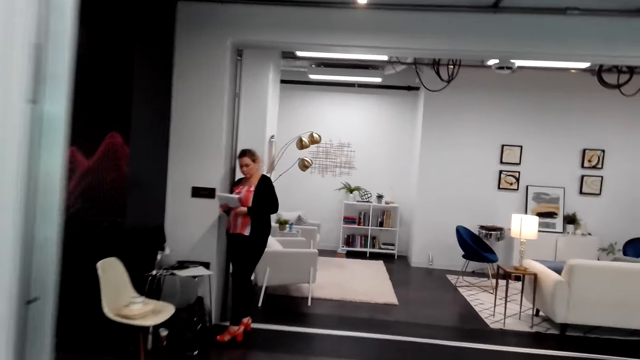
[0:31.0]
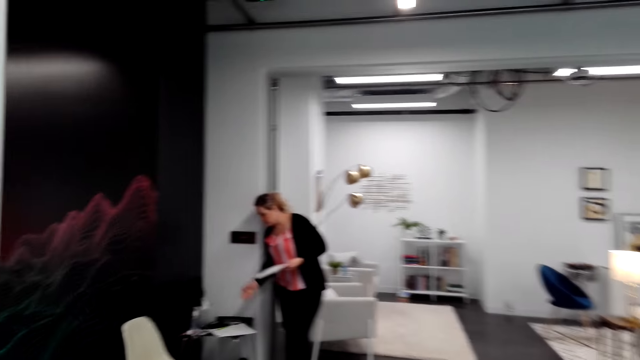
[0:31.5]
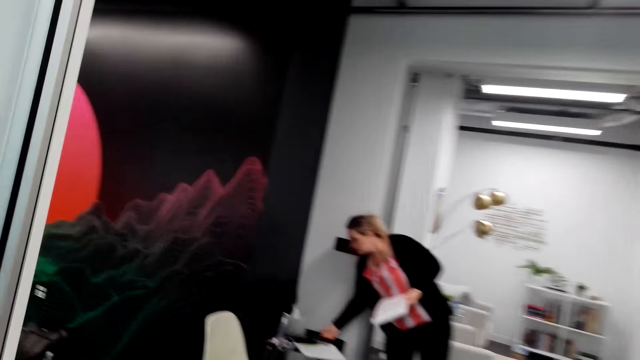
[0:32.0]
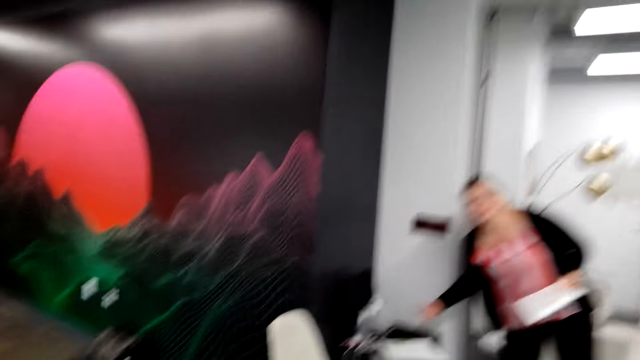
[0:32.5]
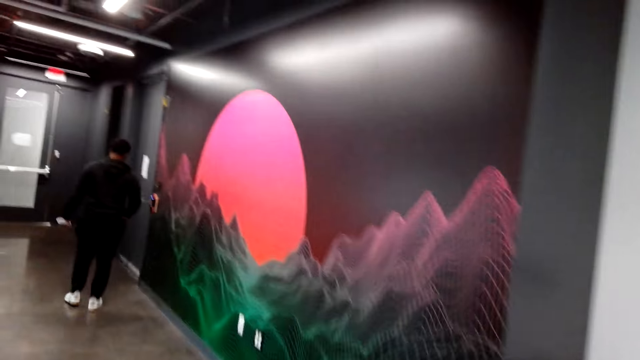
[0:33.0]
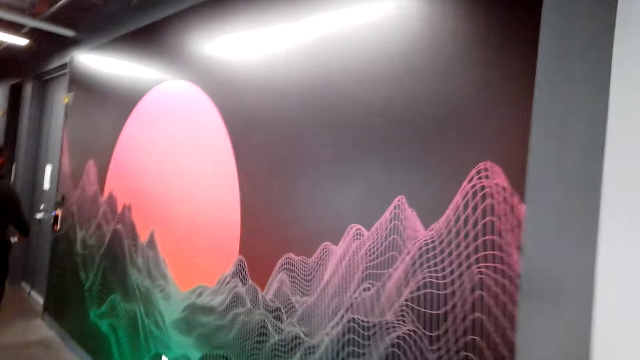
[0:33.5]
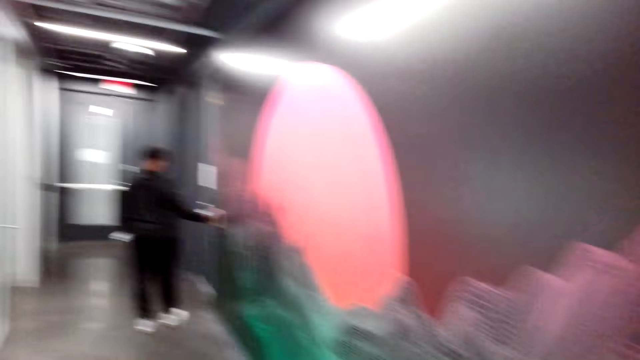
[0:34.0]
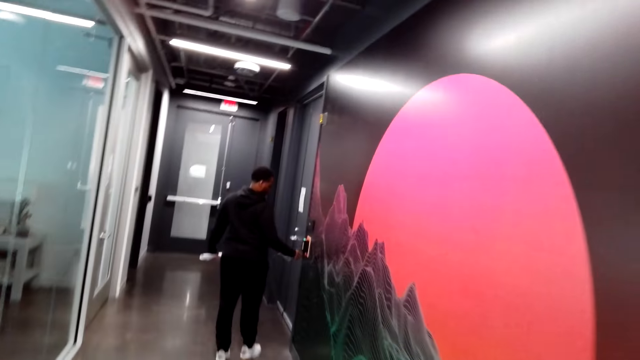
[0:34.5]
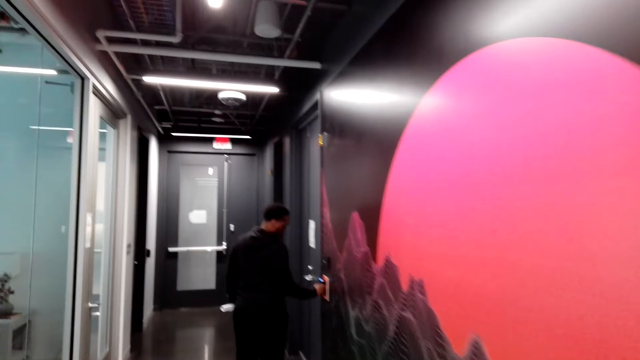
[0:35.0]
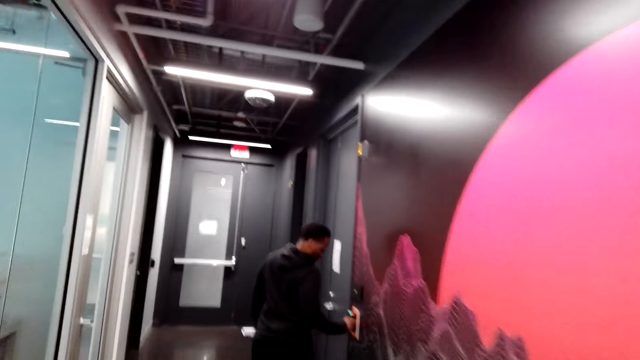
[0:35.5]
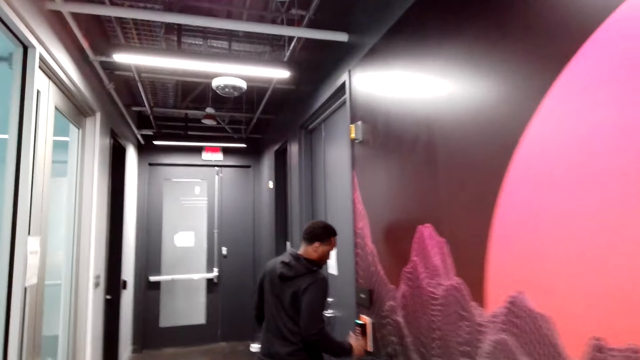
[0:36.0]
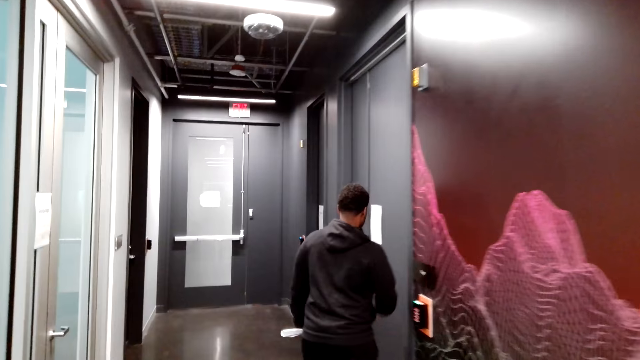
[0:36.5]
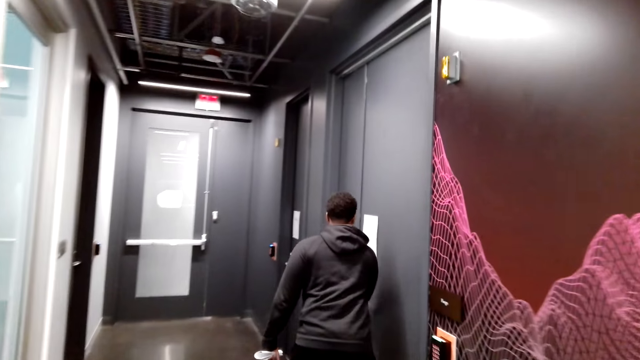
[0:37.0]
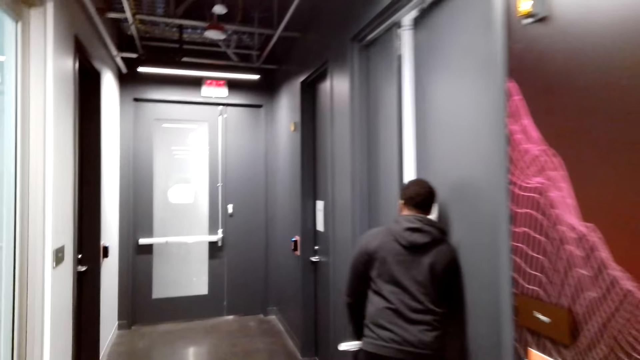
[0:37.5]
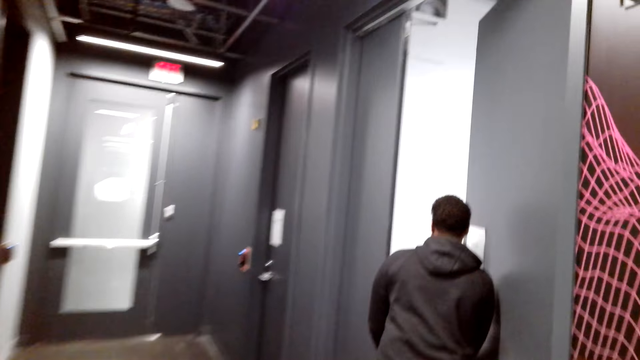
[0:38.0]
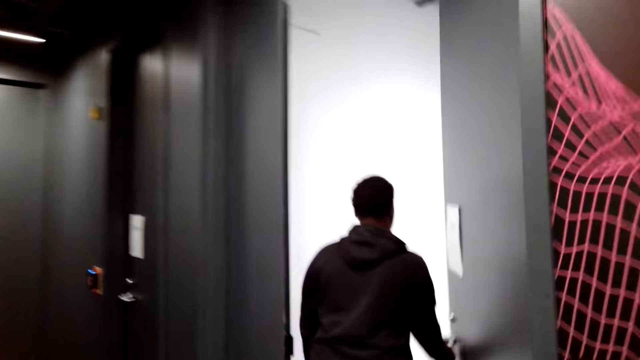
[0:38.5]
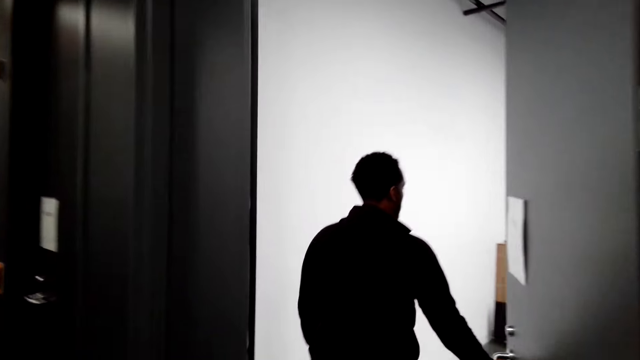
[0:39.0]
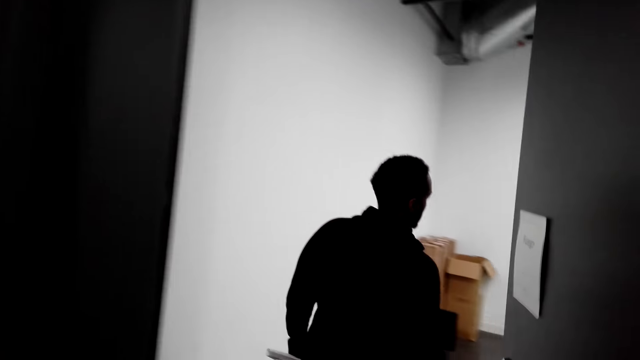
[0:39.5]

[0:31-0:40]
The lady holds the paper on the hands. She puts something on the table. The man walks in the house. He switches on the room buttons. He opens the door.

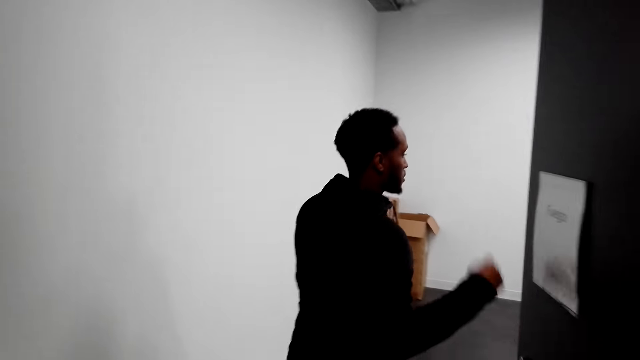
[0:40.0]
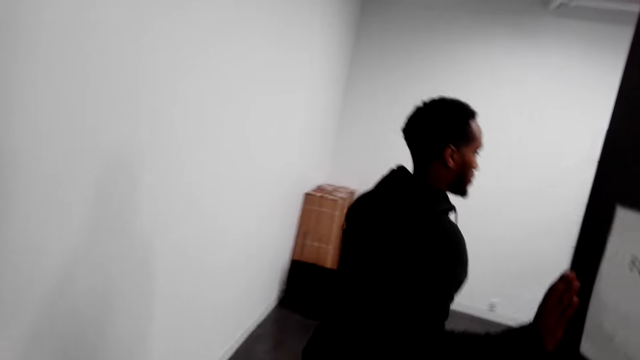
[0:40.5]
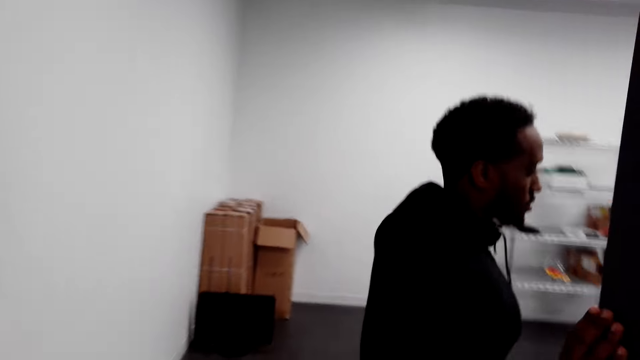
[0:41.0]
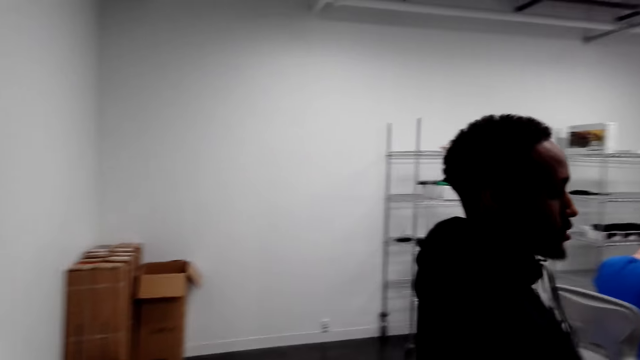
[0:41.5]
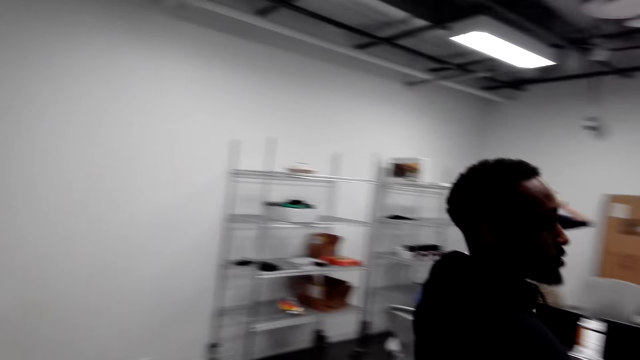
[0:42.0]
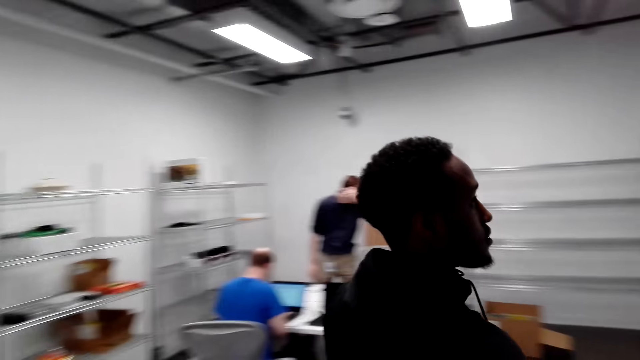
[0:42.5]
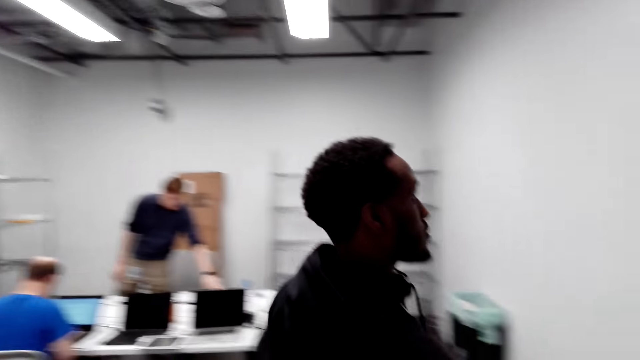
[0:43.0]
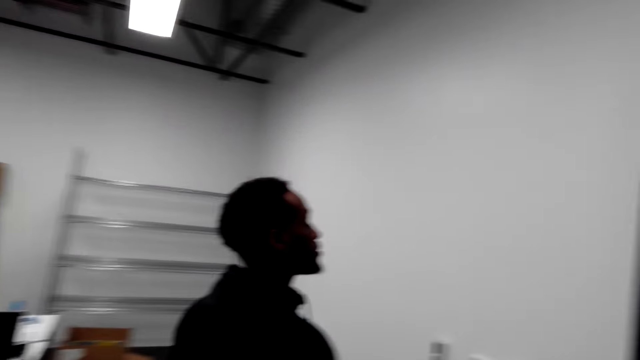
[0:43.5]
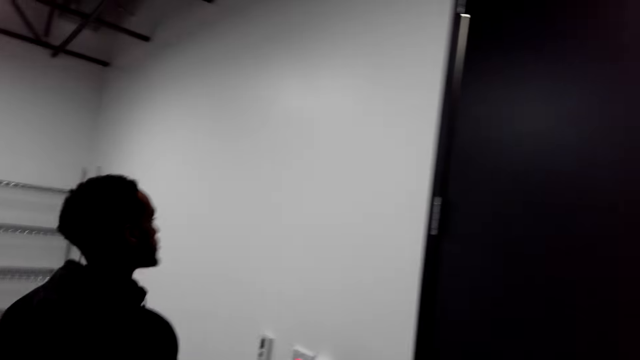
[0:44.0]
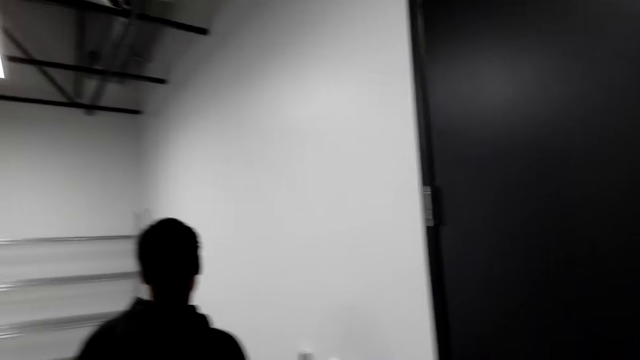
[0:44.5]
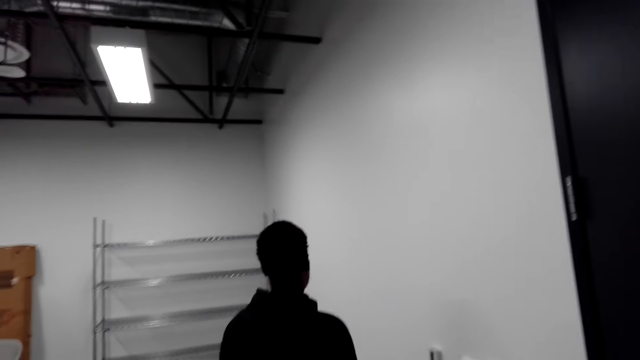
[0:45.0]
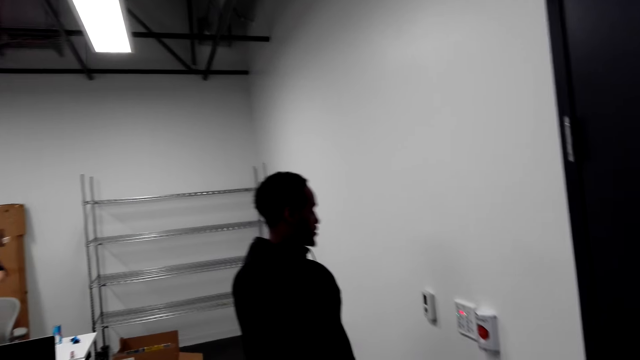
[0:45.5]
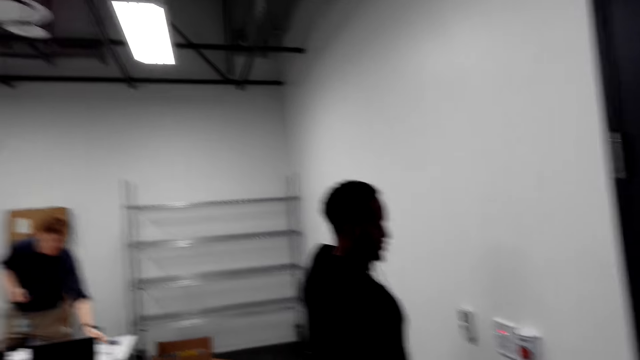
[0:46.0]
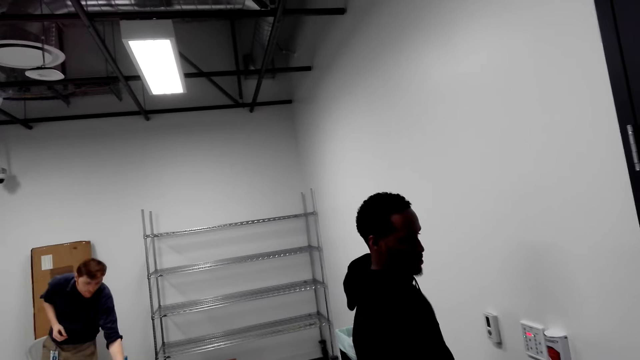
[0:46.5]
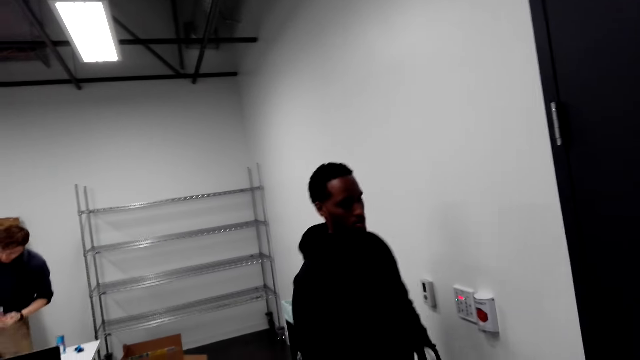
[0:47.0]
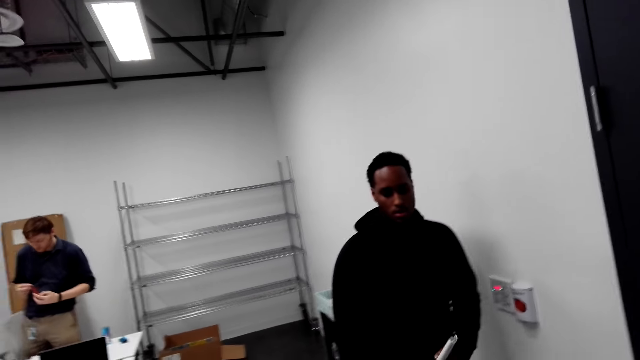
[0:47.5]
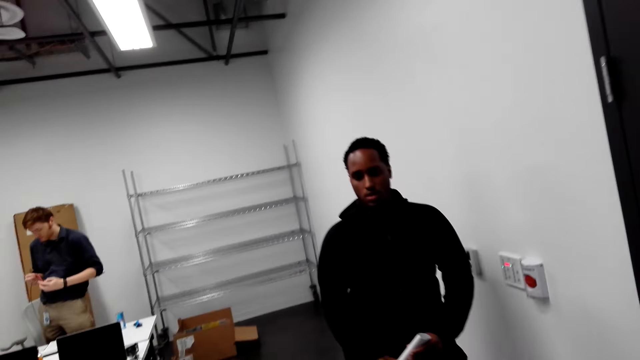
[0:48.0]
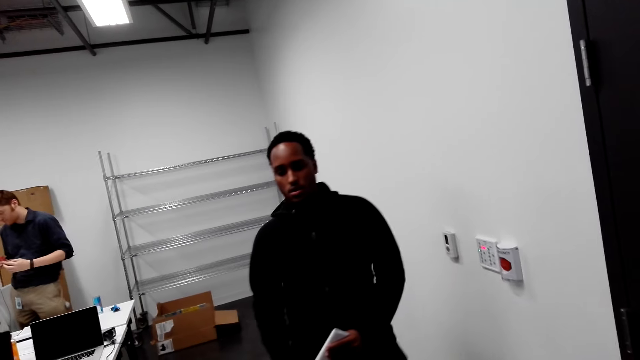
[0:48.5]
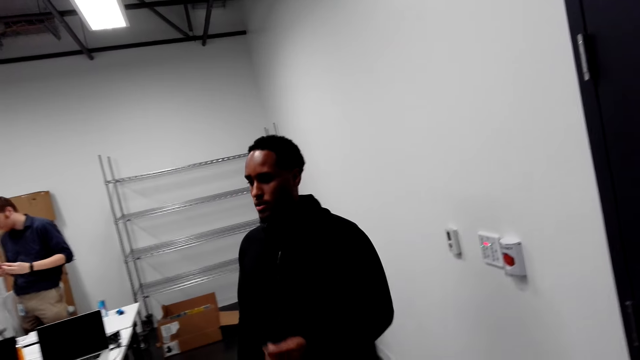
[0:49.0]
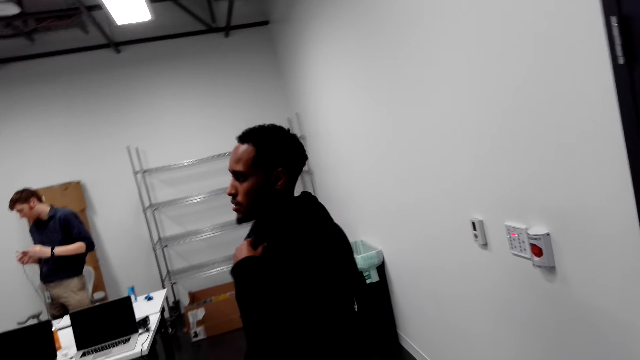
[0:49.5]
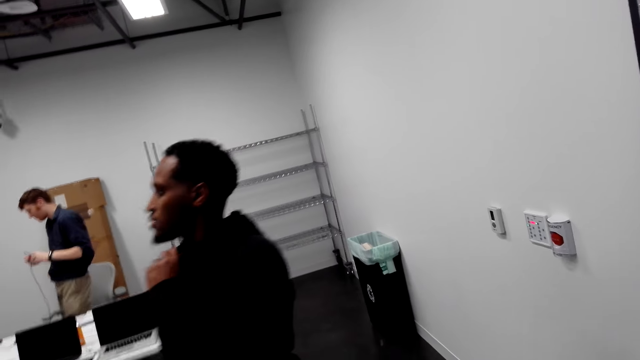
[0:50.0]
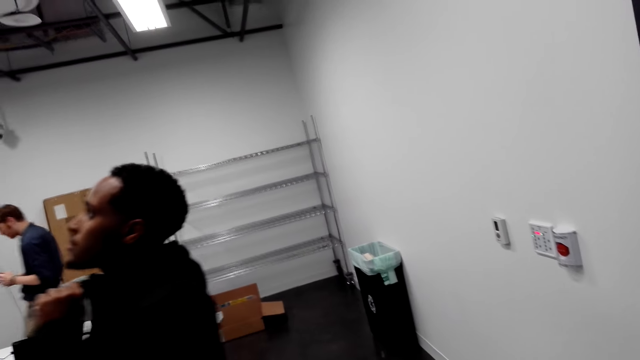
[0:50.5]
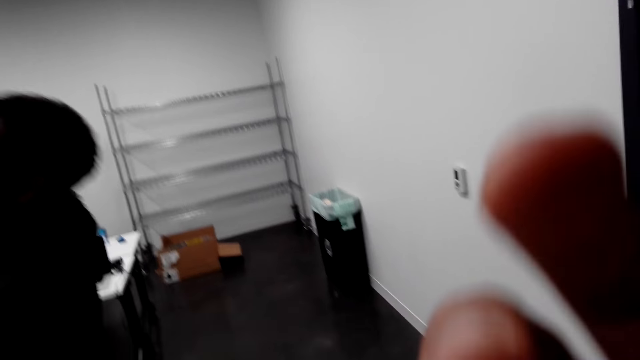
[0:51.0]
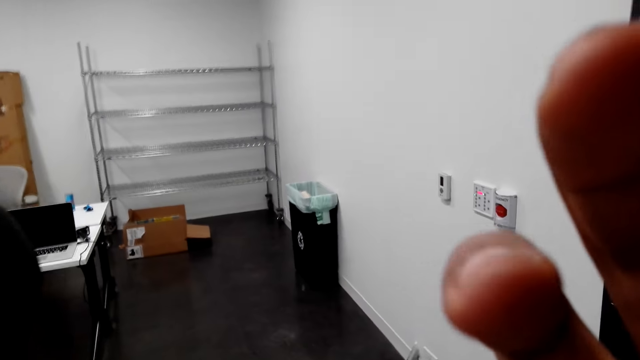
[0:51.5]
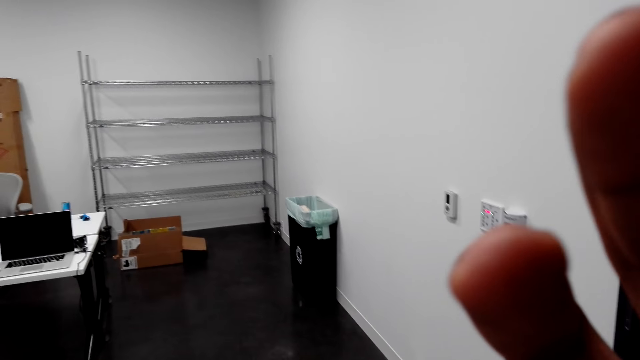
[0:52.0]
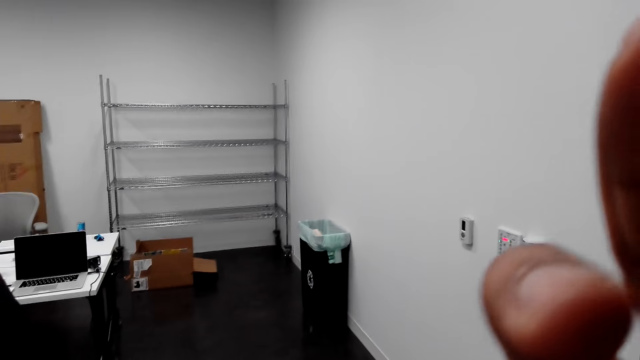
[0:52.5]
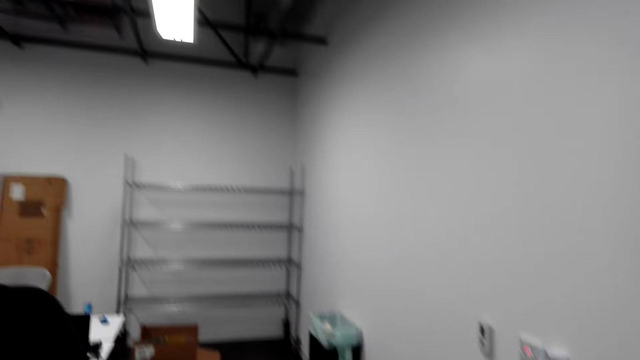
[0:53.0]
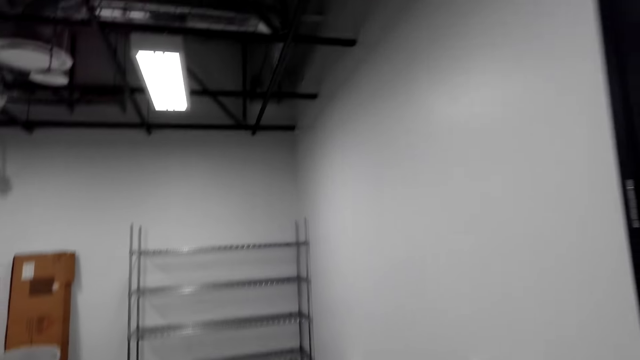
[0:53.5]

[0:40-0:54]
The camera wearer walks in the room. The man enters the room. The camera wearer looks at the man. The man touches something on the table. Another man touches the sweater. The camera wearer lifts the hand.
